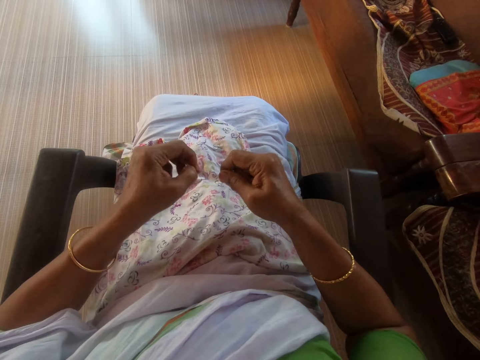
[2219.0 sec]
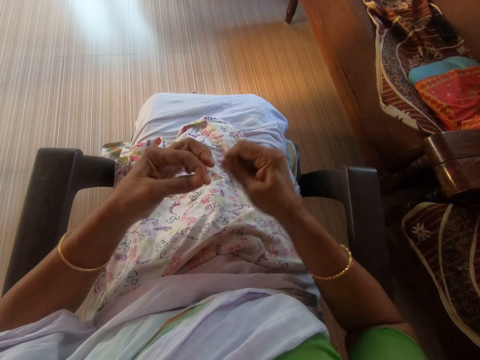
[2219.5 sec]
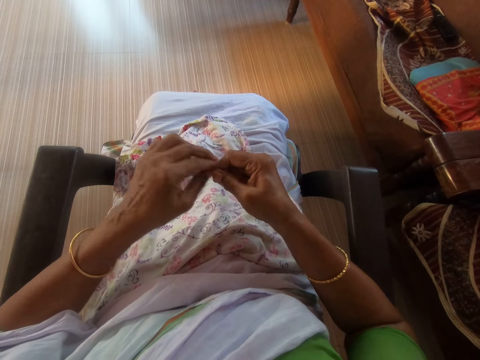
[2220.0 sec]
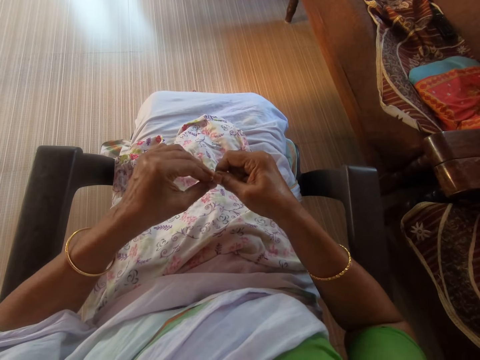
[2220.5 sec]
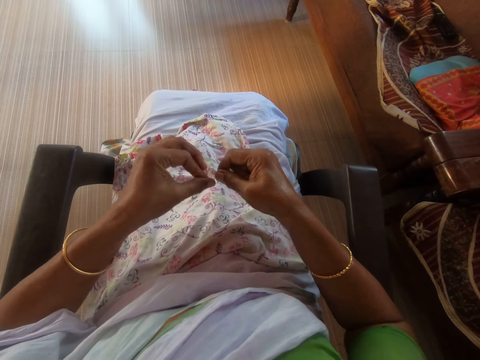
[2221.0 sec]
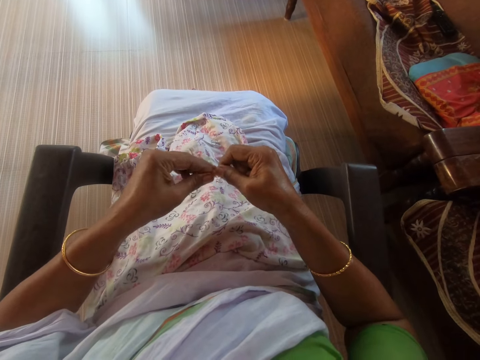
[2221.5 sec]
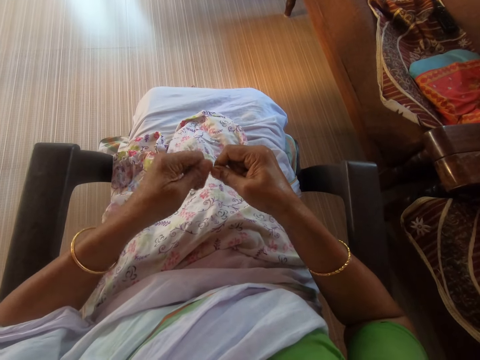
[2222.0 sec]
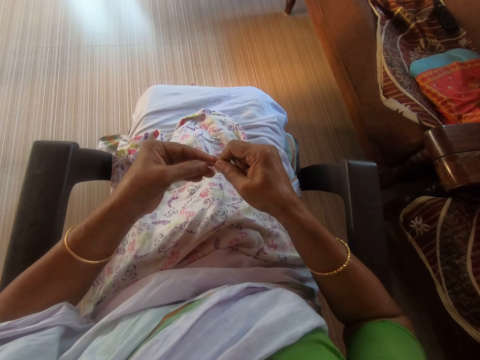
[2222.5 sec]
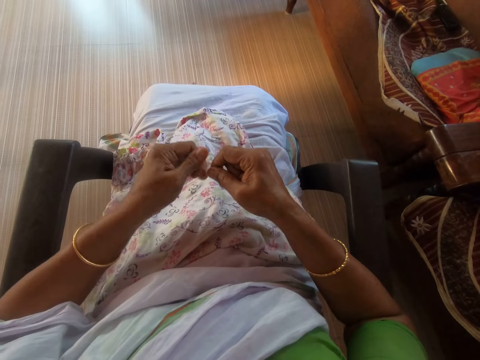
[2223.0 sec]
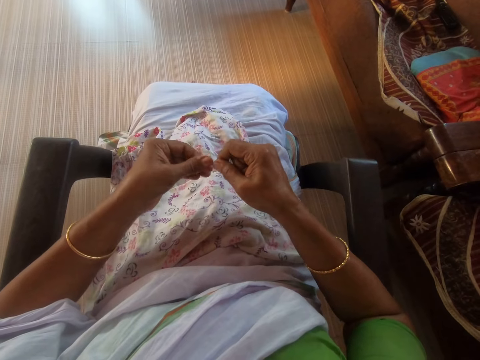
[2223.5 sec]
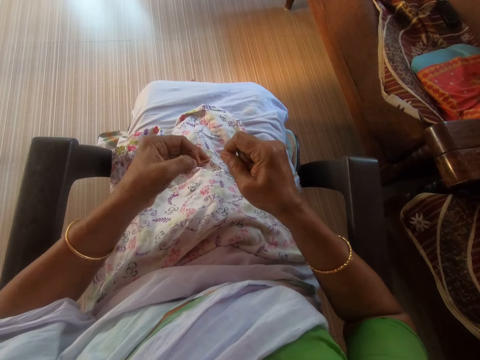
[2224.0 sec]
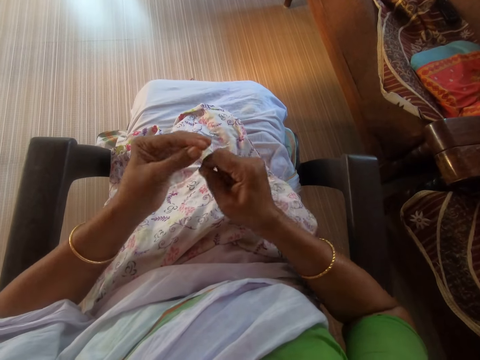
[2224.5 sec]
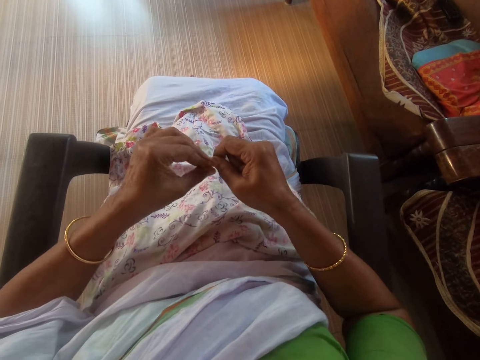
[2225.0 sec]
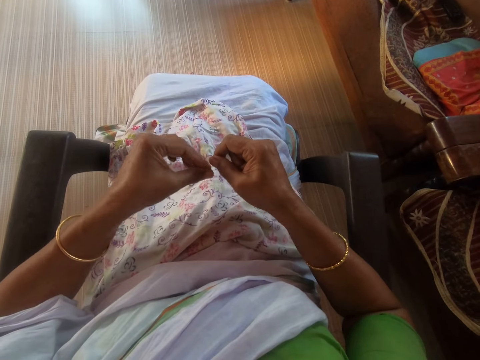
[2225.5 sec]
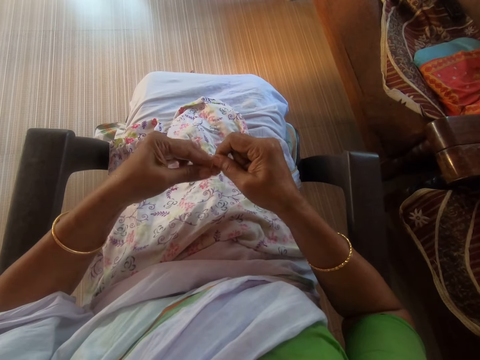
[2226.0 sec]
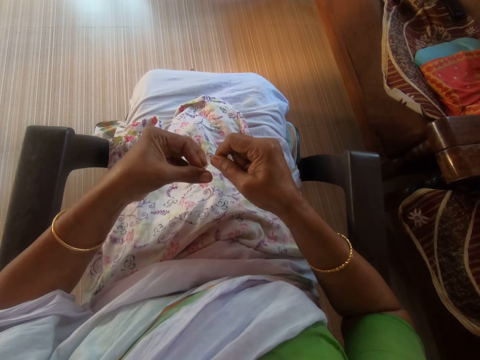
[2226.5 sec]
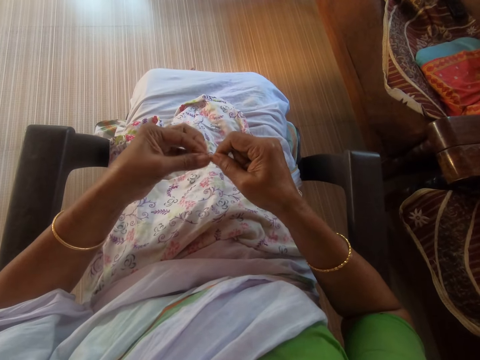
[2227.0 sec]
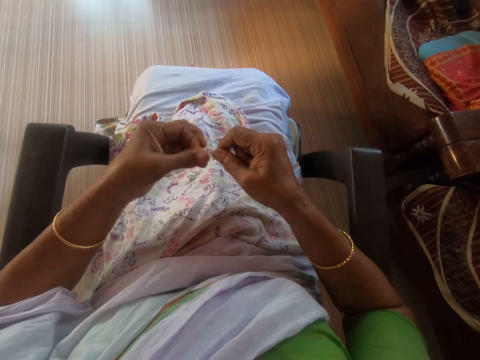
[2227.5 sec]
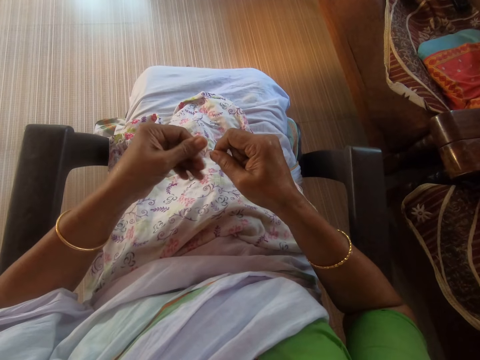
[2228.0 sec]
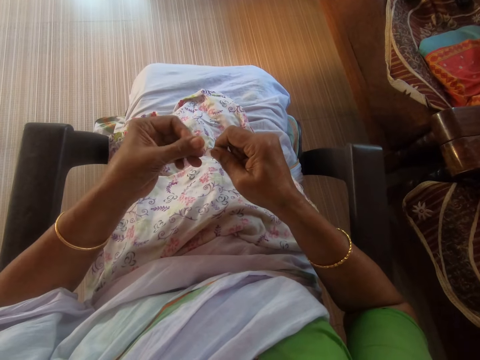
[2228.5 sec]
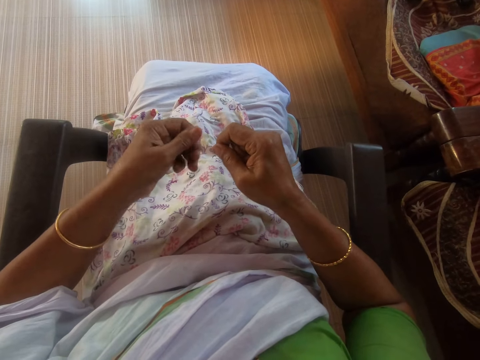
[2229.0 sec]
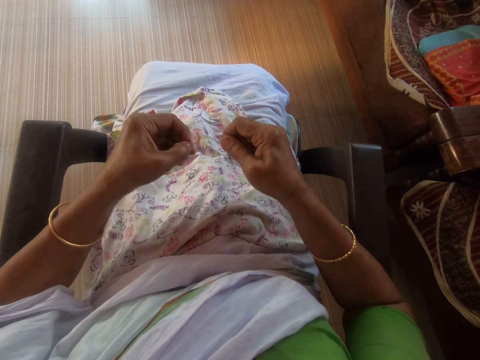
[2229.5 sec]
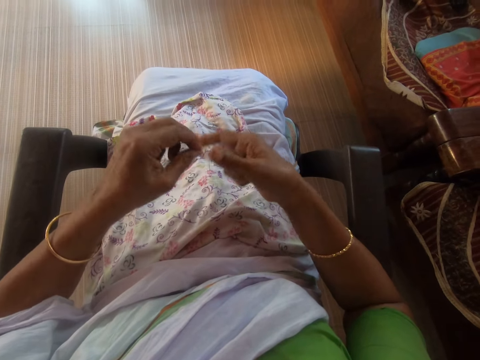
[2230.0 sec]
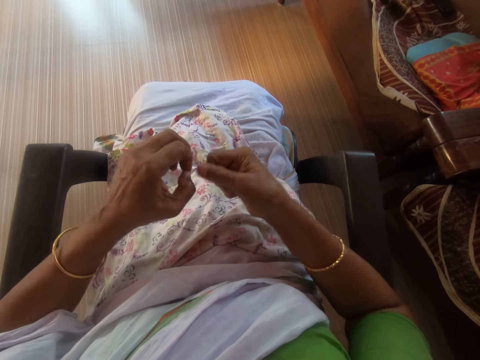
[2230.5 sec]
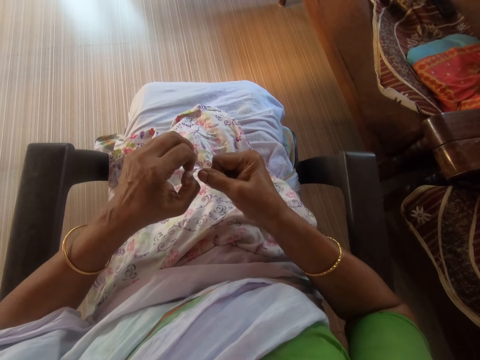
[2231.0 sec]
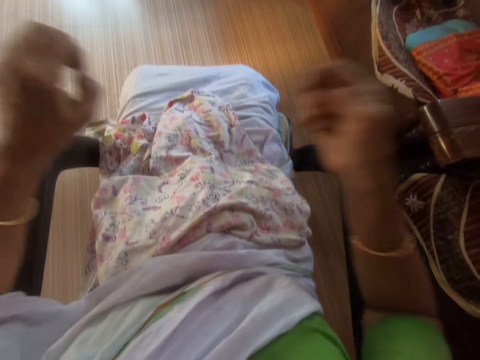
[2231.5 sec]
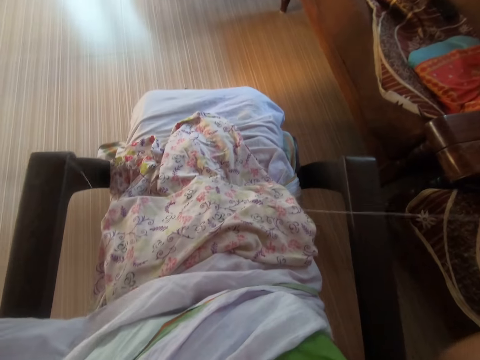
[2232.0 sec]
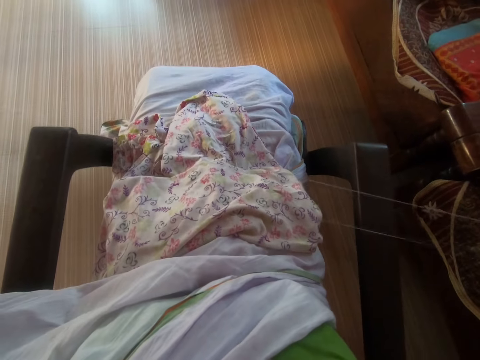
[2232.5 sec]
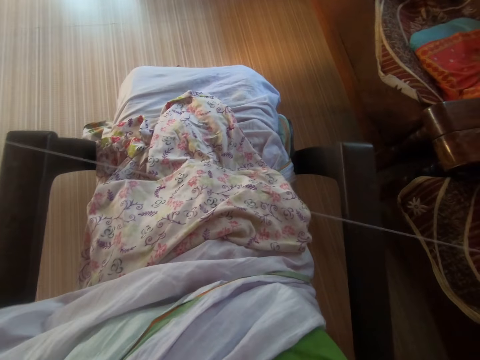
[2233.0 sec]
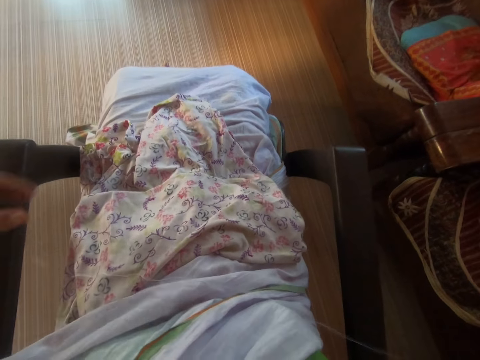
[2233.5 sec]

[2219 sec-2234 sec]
The camera wearer knots the thread with her hands. She adjusts the thread with her hands. She pulls the thread.

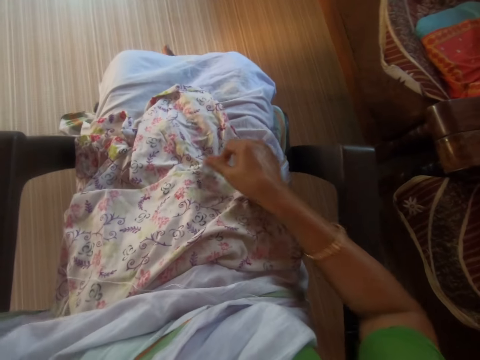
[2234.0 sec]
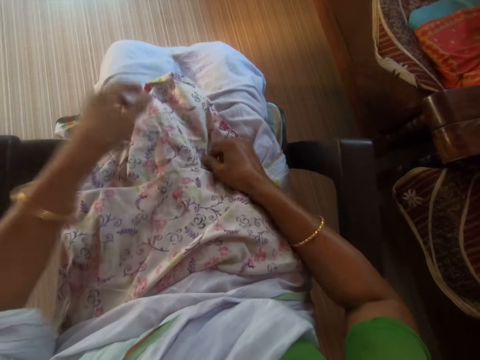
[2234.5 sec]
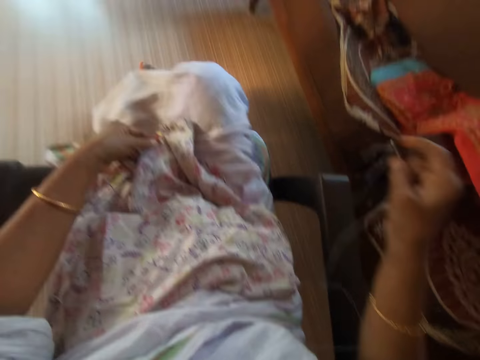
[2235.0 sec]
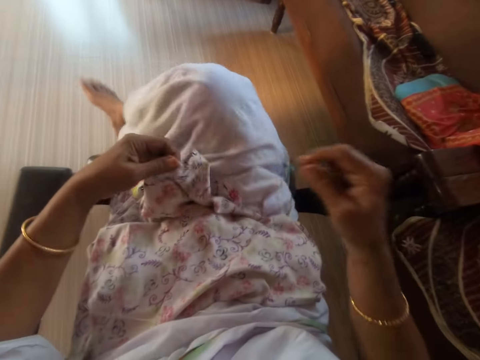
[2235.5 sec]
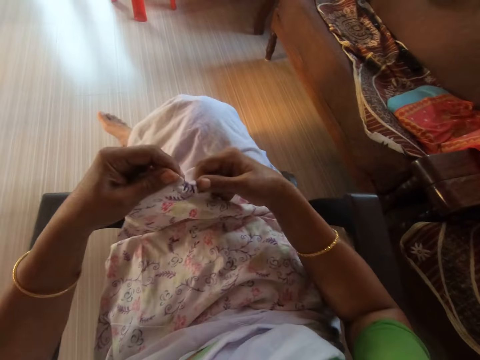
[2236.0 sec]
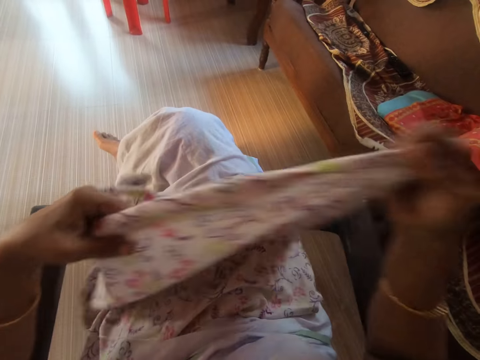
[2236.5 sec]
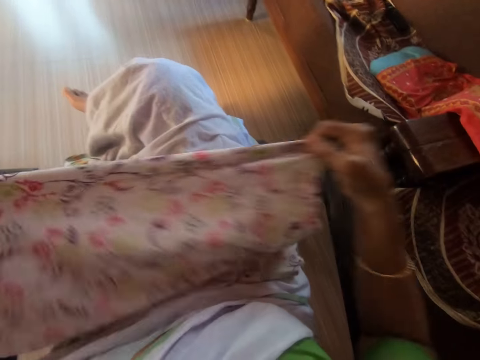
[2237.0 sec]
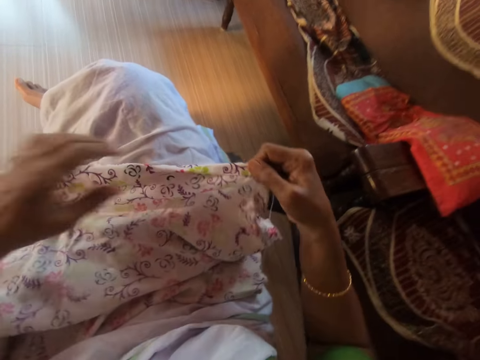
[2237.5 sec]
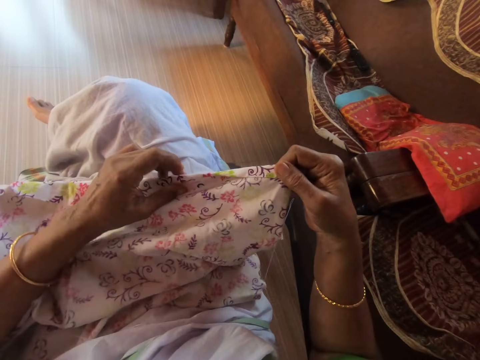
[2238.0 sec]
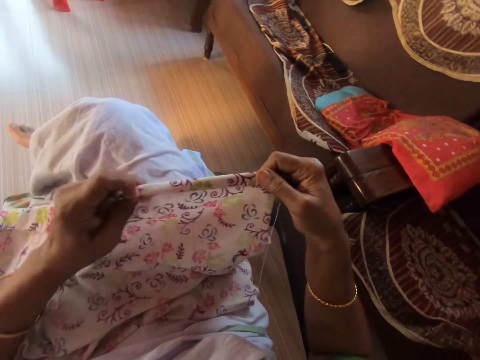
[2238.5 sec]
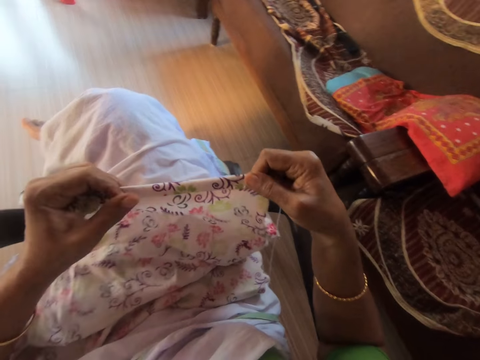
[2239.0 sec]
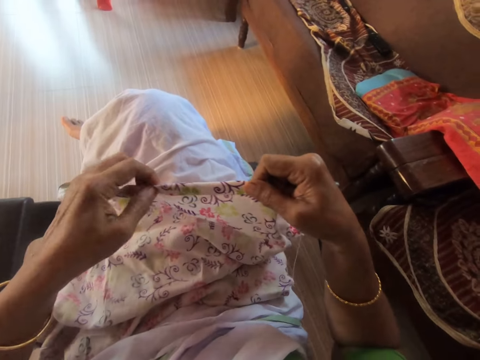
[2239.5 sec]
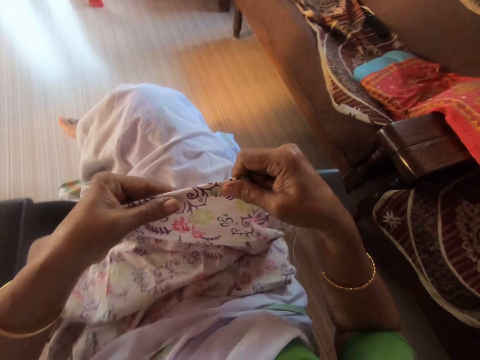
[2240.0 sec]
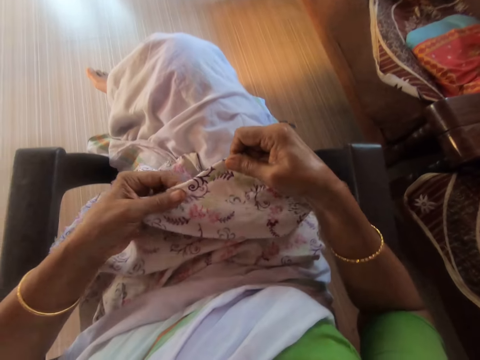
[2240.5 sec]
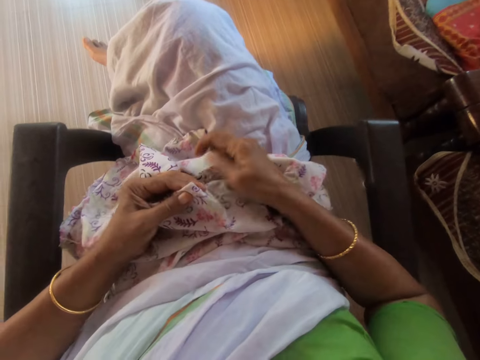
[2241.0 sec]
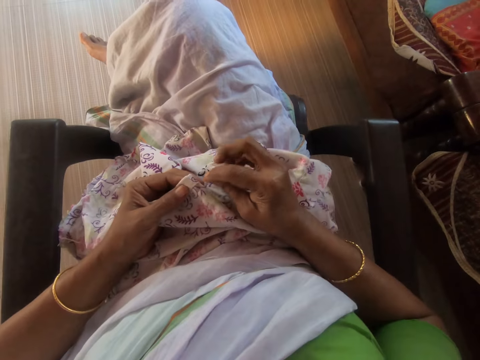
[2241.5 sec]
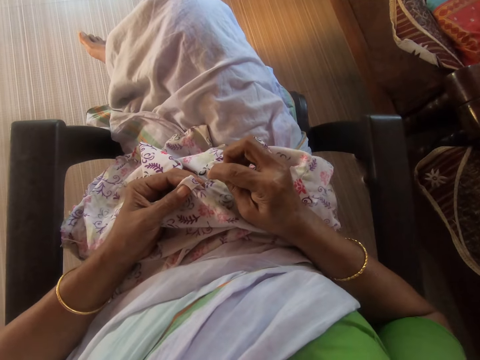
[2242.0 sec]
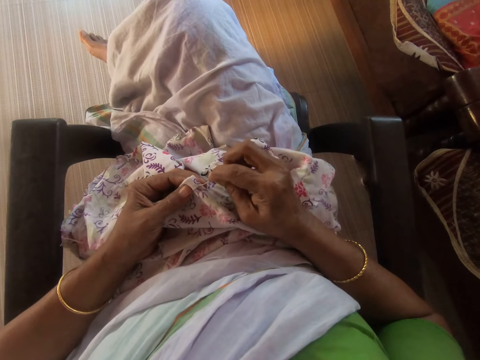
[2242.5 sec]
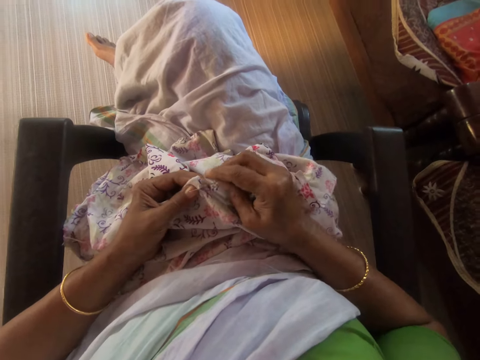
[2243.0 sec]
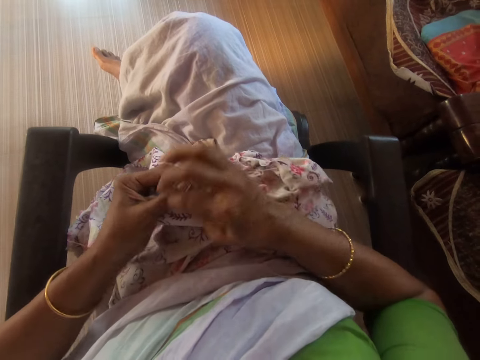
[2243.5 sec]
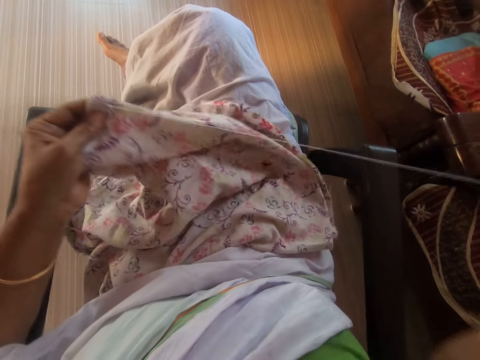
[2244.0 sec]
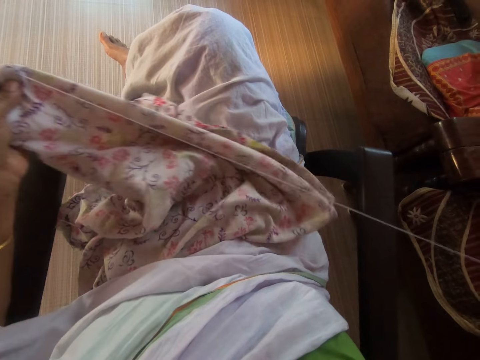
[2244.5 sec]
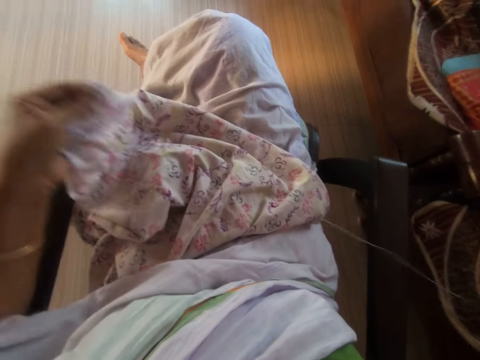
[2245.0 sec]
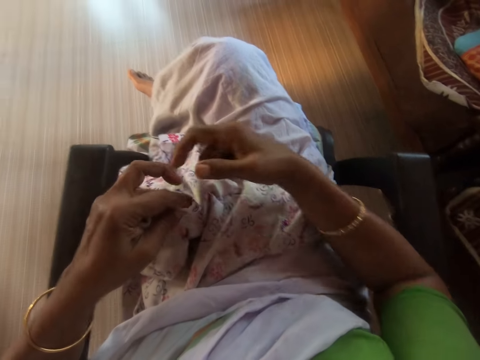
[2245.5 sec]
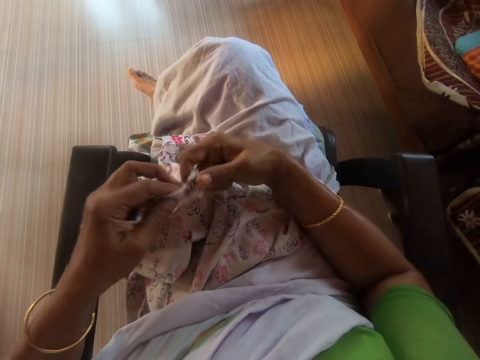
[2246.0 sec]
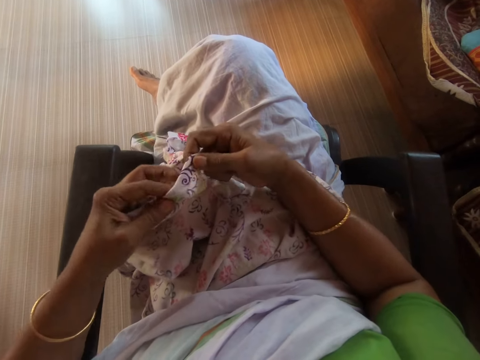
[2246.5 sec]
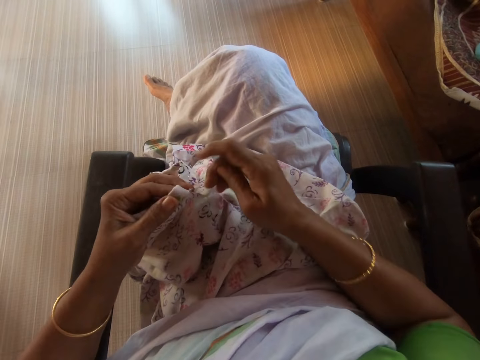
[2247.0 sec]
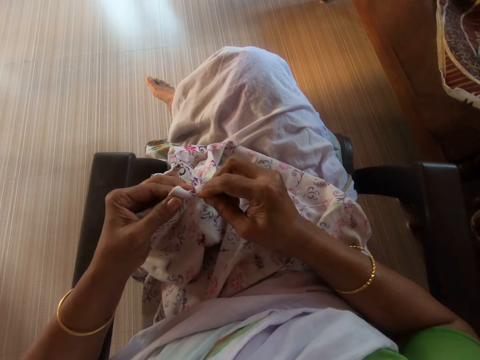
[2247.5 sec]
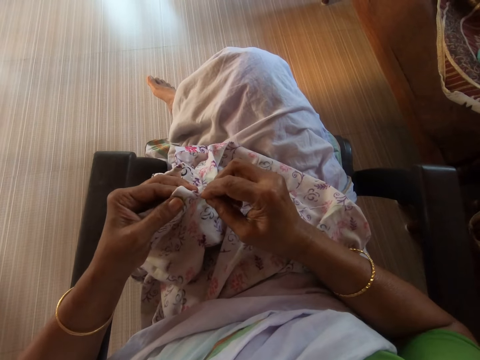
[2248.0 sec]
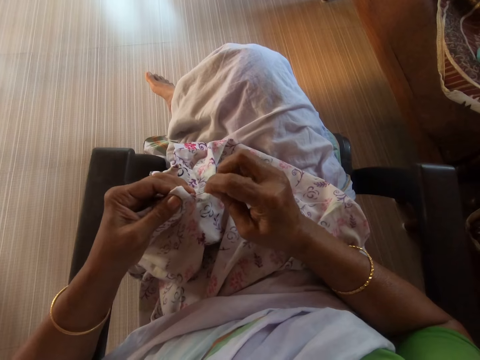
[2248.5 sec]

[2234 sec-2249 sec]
The camera wearer lifts her leg. She touches a cloth on her lap with her right hand. She picks the cloth from her lap with her left hand. She folds her legs. She adjusts the cloth with her hands, and places the cloth on her lap with her hands. She folds the cloth. She holds the cloth on her lap with her left hand. She drops the part of the cloth in her right hand on her lap. She inserts the needle and thread into the cloth in her left hand with her right hand. She knits the cloth. She pulls the needle and thread through the cloth in her left hand with her right hand. She holds the cloth in her left hand with her right hand. She inserts the needle and thread into the cloth in her left hand with her right hand.
